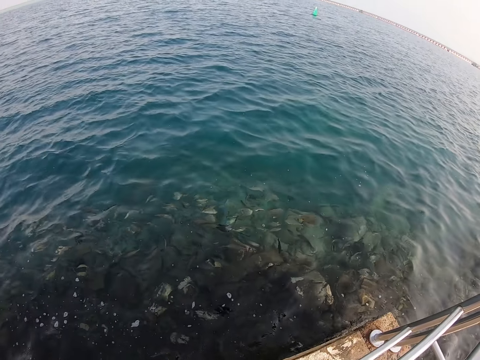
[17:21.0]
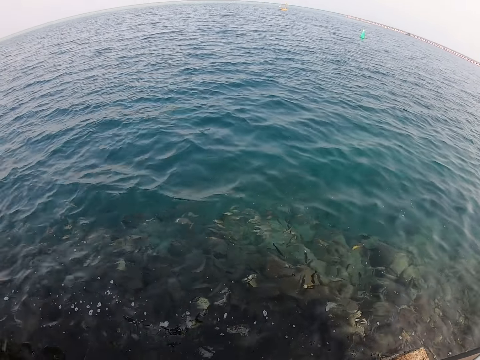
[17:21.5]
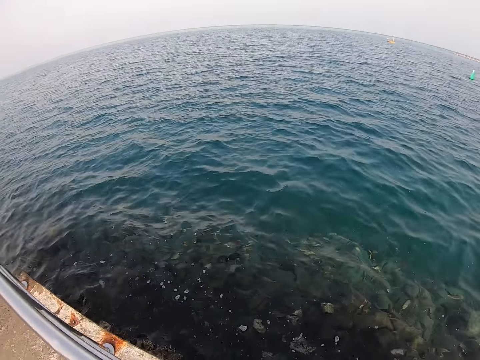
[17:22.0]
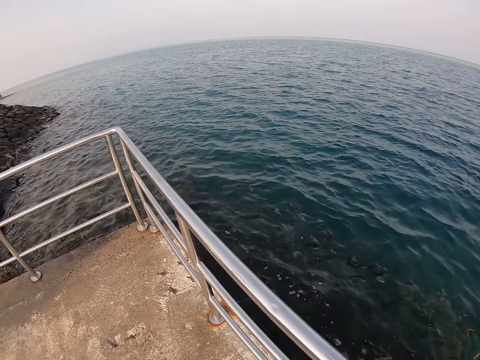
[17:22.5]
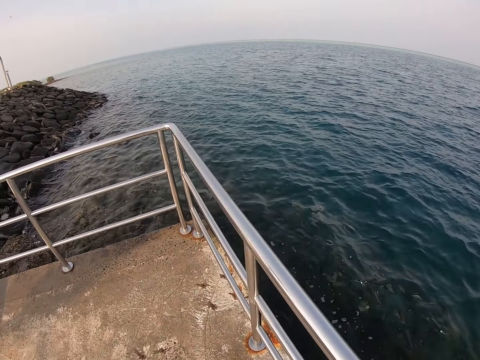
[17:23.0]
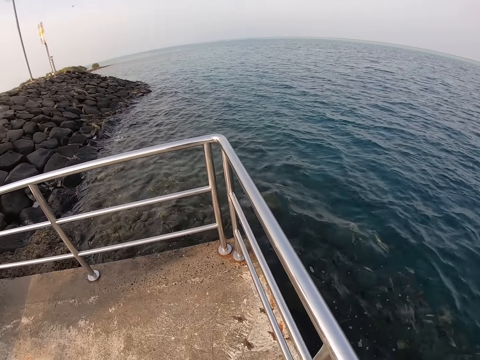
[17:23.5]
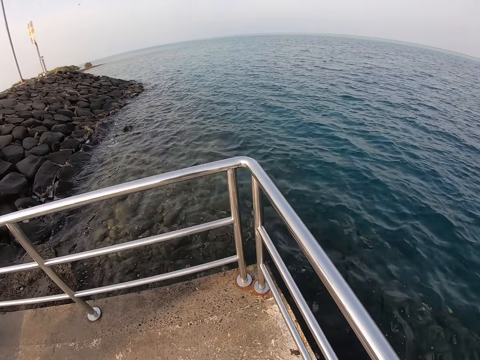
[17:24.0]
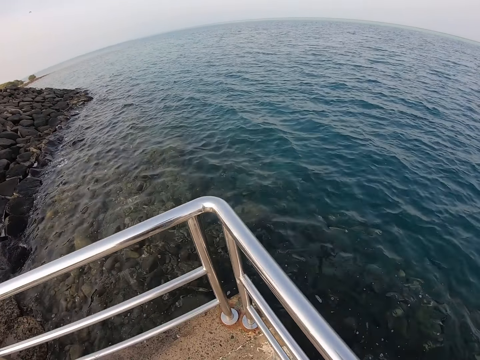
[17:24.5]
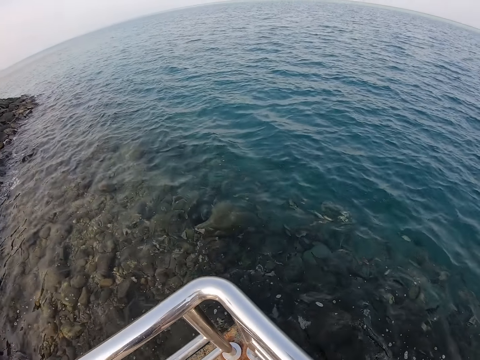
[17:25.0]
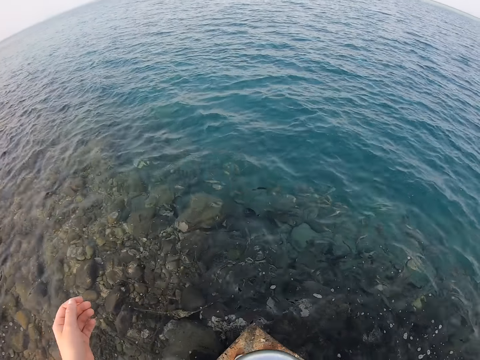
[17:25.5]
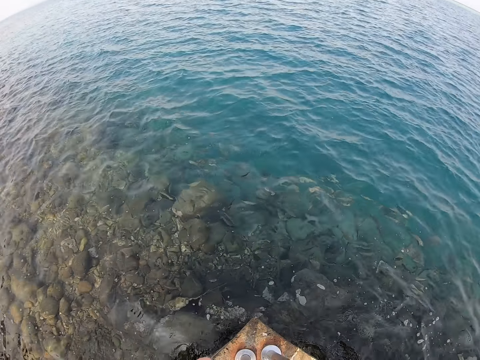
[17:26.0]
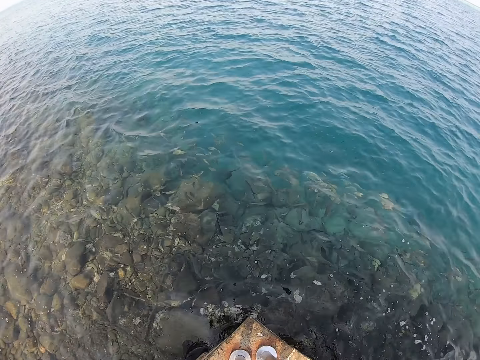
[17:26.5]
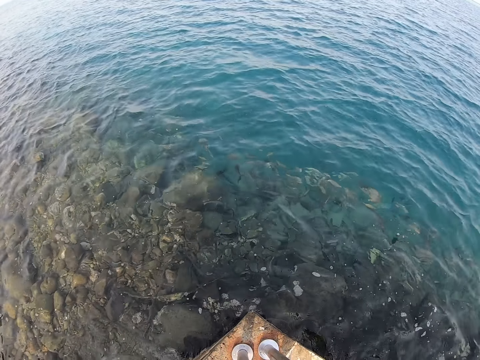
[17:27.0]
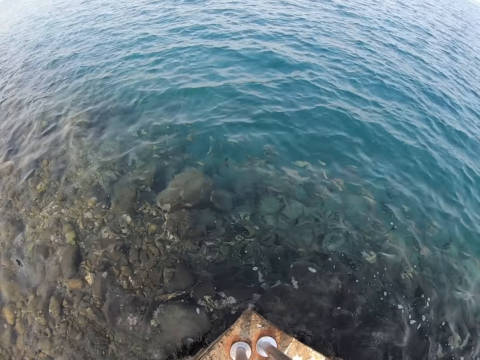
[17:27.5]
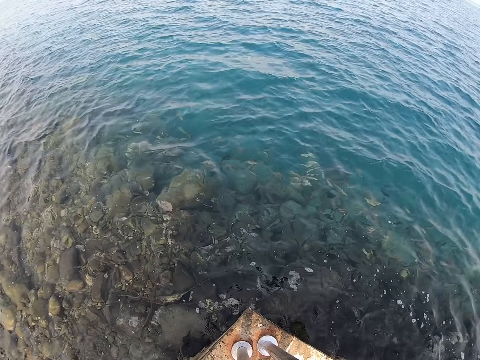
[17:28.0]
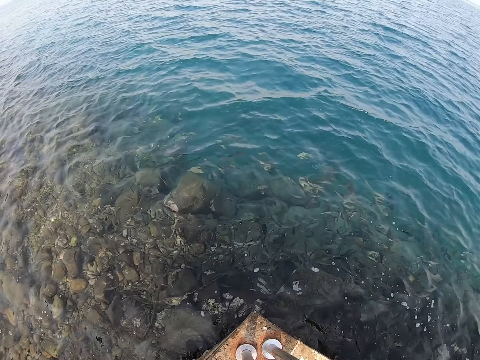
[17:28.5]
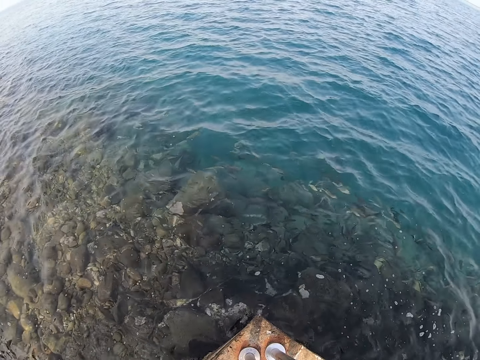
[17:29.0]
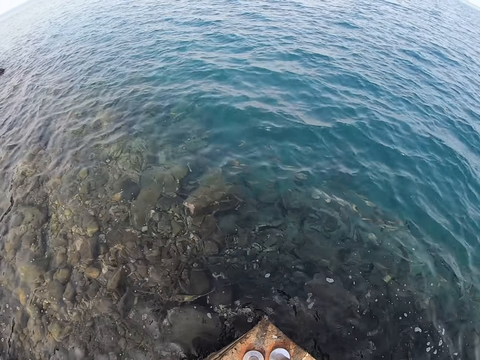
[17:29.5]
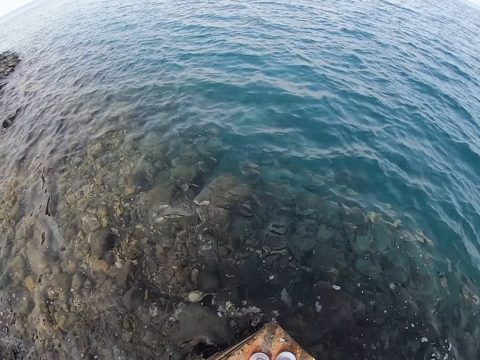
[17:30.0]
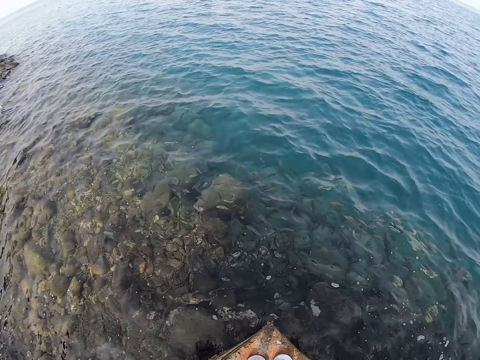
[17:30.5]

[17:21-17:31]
The camera wearer walks around. They lift the left hand. They look at the lake.

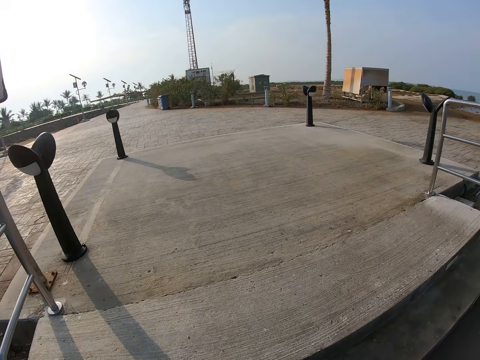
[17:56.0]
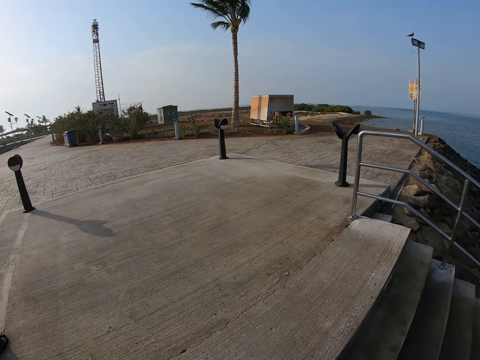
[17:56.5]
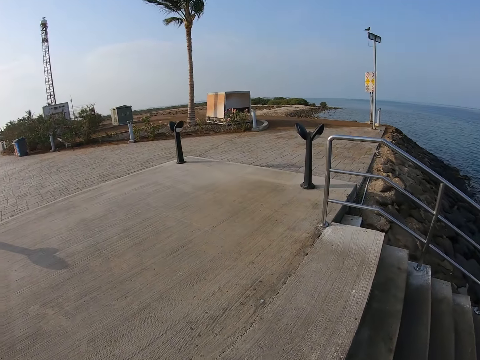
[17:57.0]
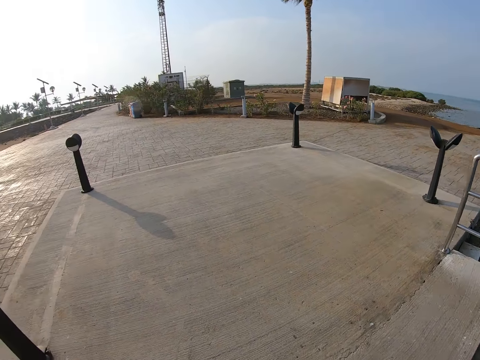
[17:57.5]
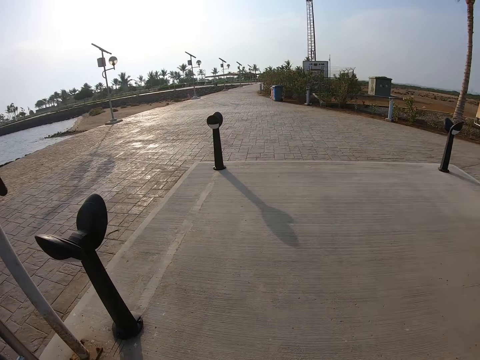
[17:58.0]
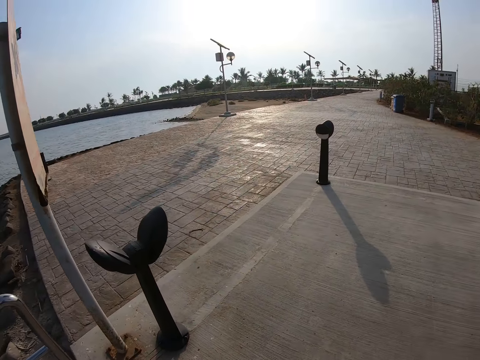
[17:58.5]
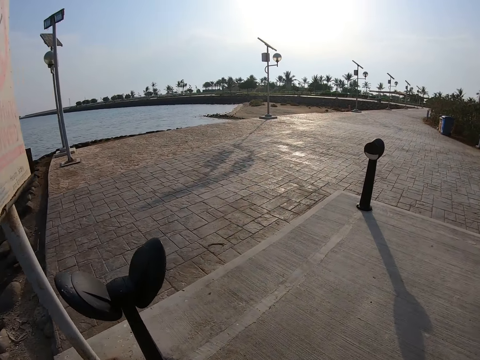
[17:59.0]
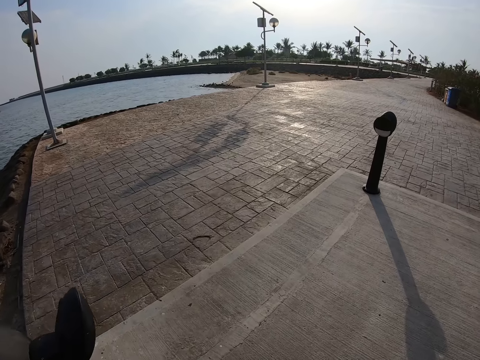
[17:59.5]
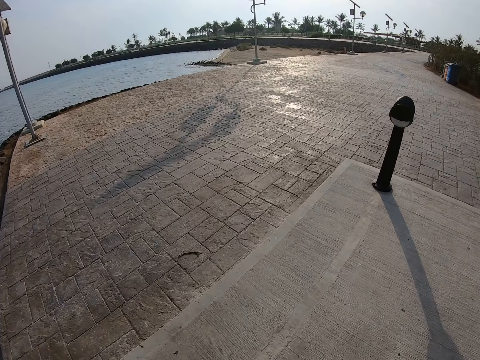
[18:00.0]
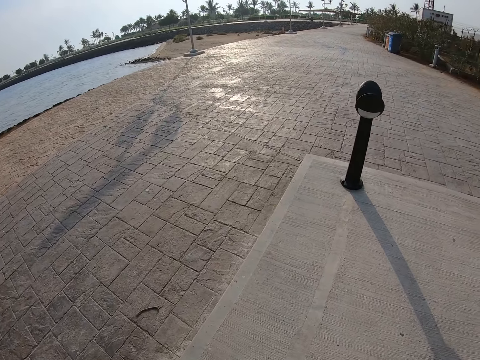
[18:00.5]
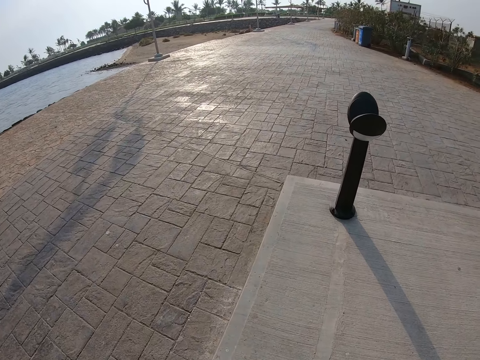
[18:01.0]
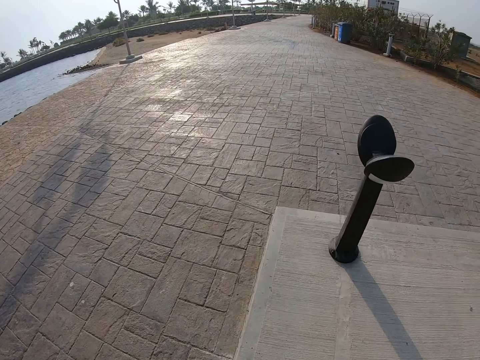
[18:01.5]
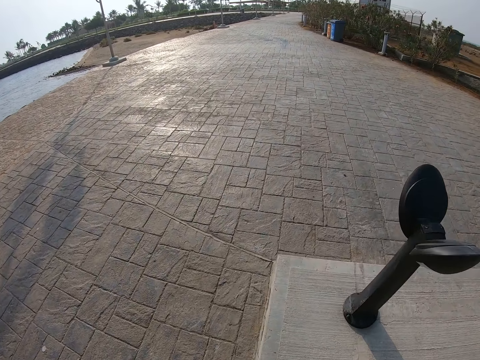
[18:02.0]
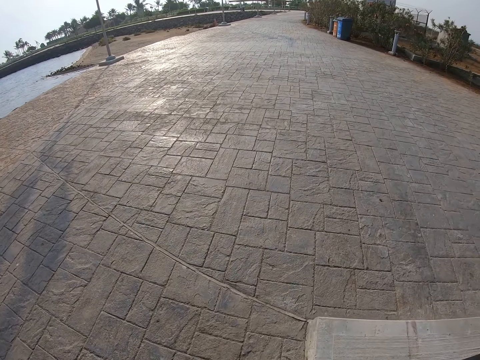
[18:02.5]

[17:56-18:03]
The camera wearer walks around the park.

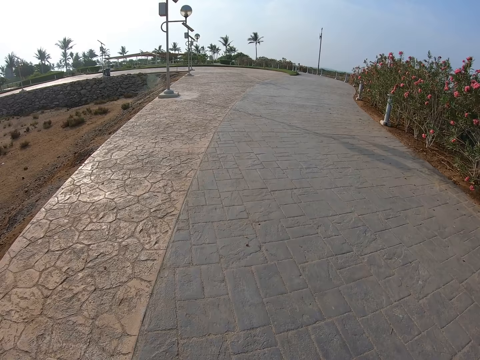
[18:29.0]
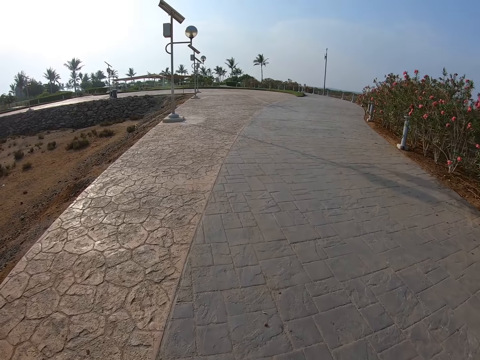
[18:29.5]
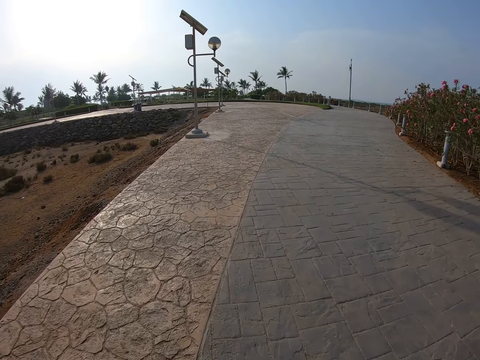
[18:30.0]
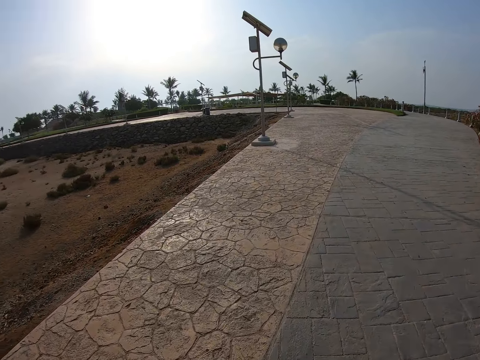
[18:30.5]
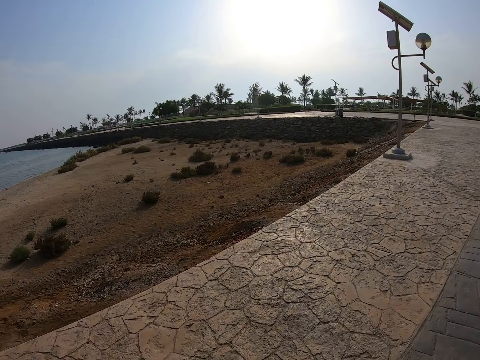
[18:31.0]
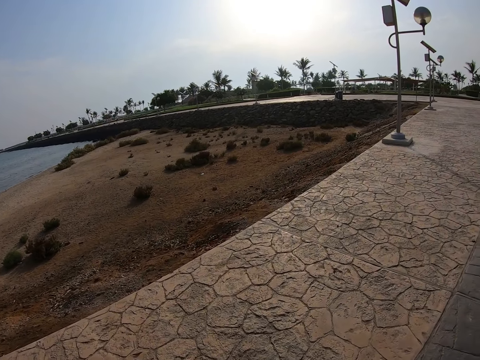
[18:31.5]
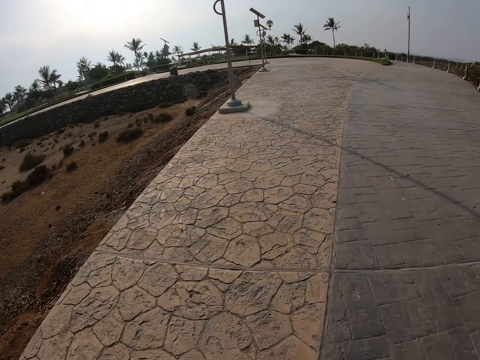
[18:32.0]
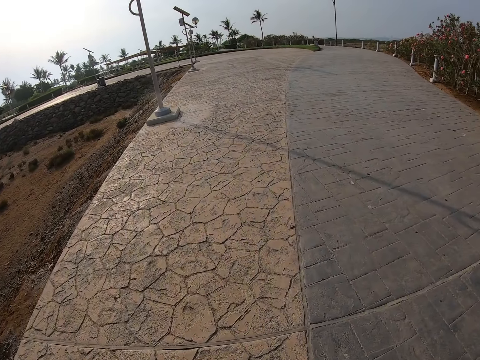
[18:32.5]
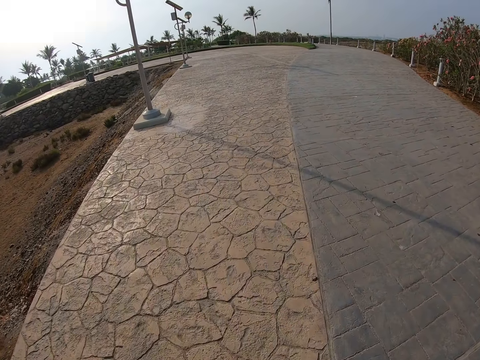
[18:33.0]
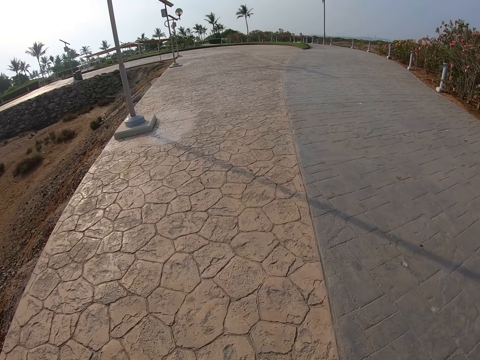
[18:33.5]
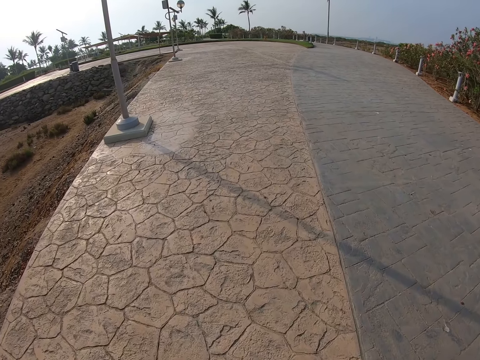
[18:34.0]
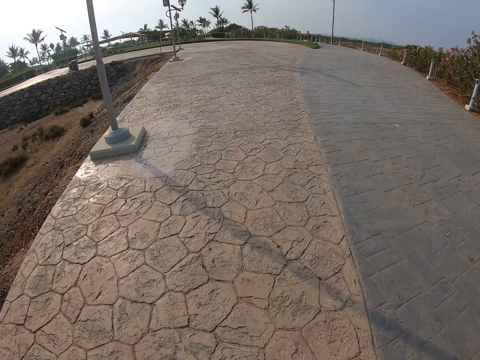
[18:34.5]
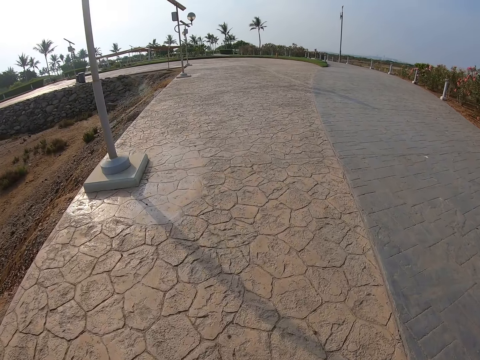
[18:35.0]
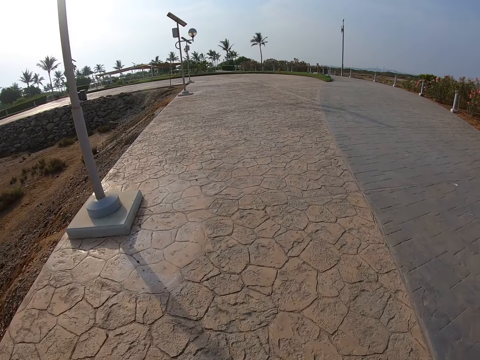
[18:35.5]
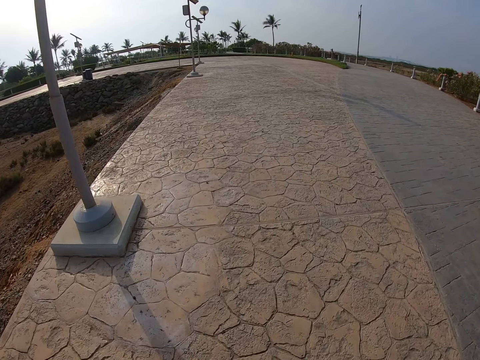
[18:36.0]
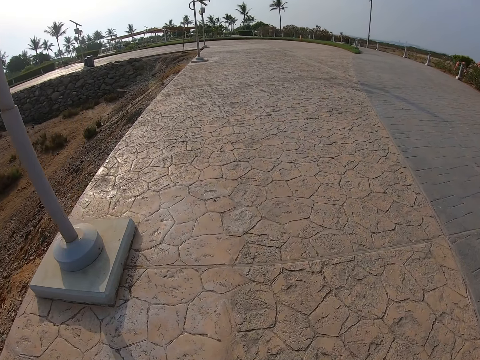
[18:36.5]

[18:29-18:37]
The camera wearer looks around and walks around.
